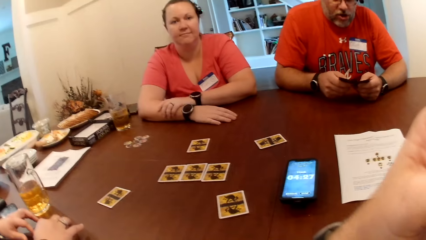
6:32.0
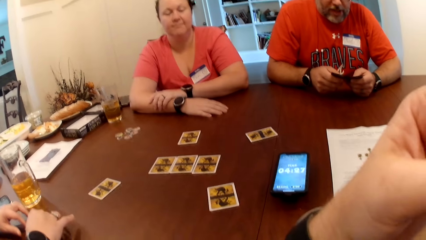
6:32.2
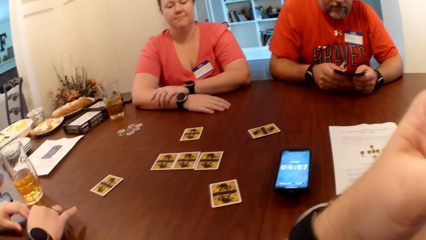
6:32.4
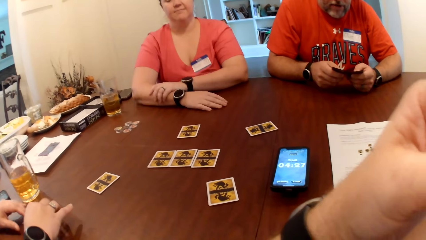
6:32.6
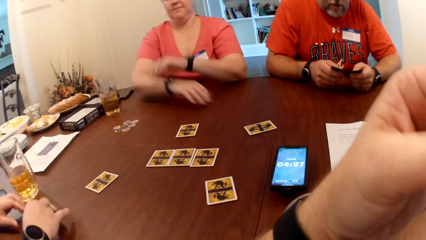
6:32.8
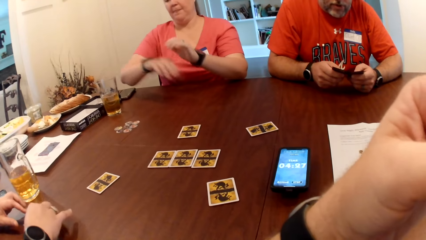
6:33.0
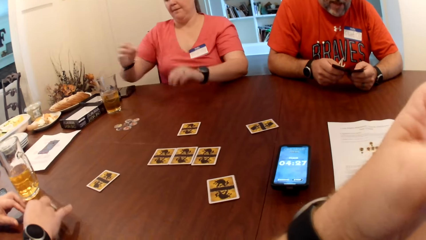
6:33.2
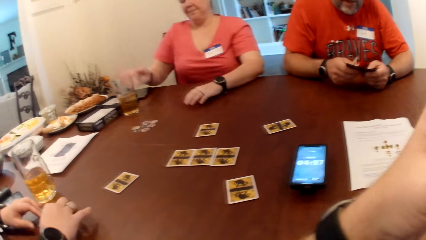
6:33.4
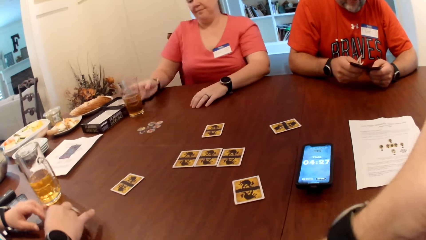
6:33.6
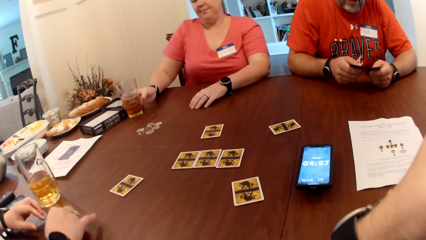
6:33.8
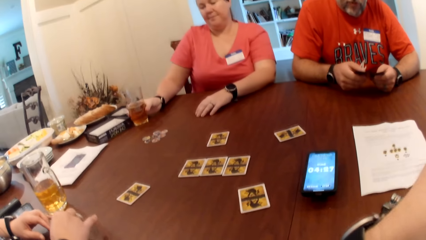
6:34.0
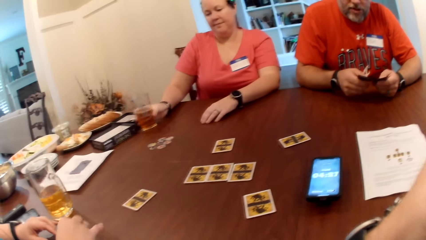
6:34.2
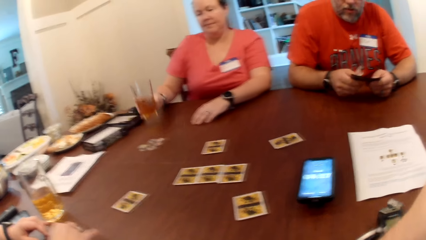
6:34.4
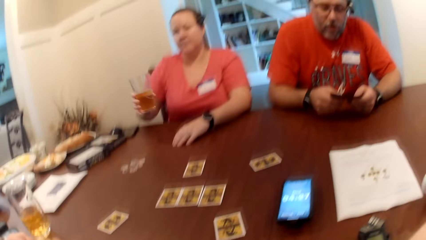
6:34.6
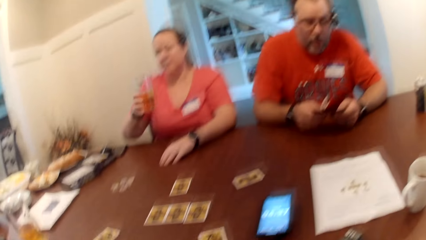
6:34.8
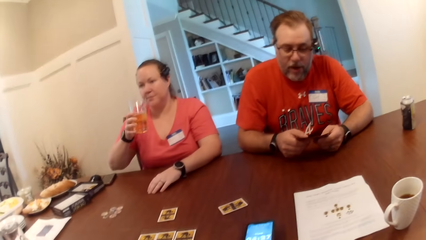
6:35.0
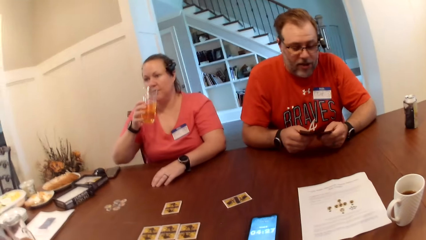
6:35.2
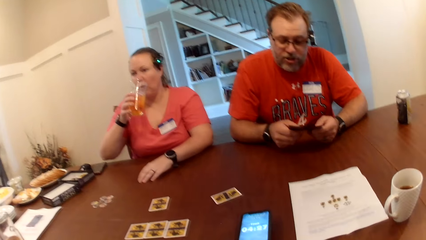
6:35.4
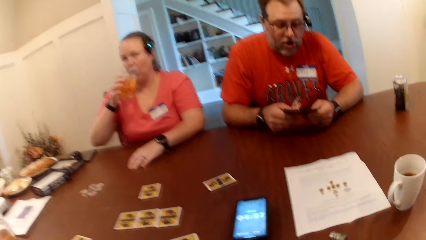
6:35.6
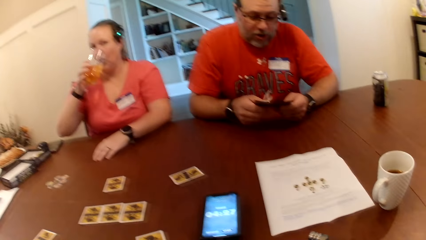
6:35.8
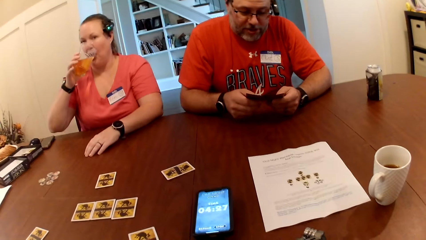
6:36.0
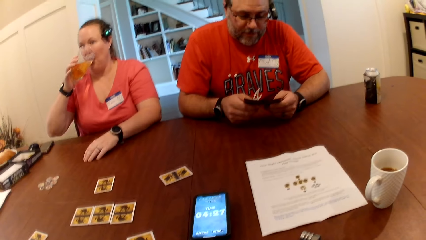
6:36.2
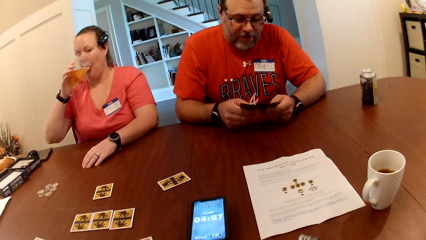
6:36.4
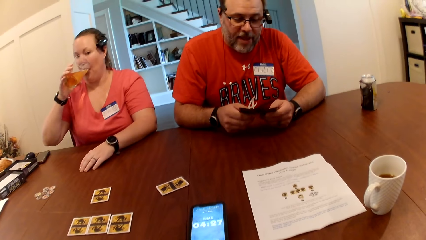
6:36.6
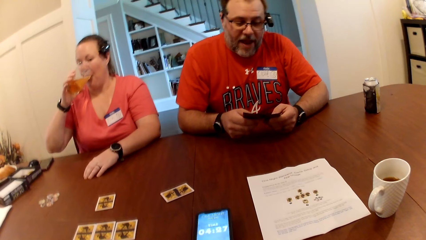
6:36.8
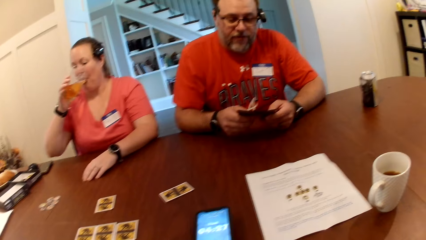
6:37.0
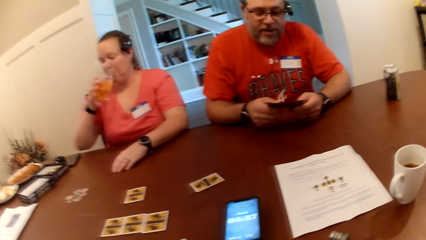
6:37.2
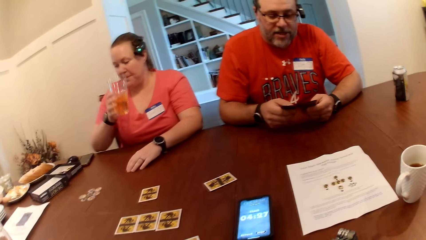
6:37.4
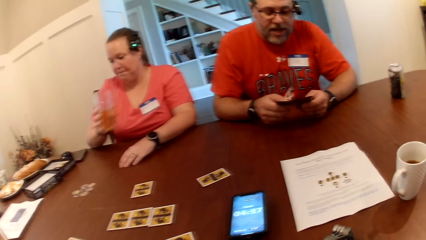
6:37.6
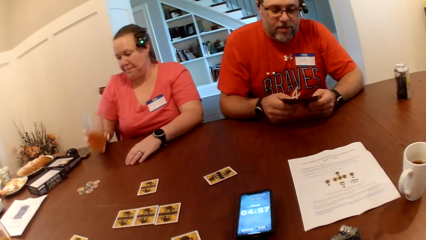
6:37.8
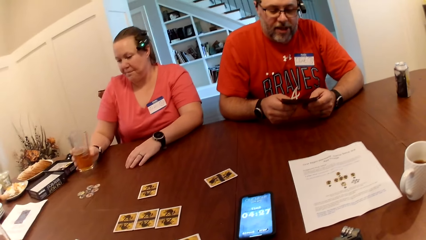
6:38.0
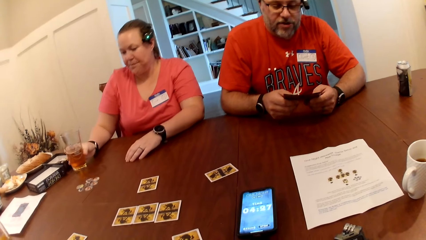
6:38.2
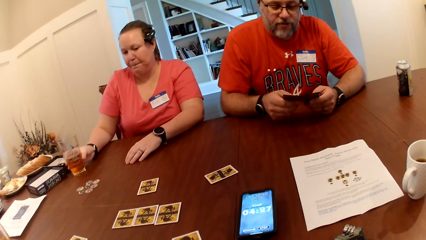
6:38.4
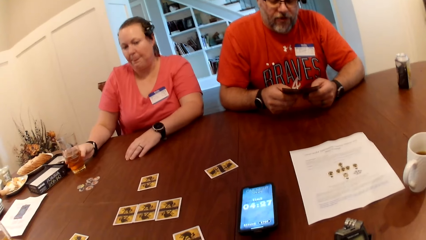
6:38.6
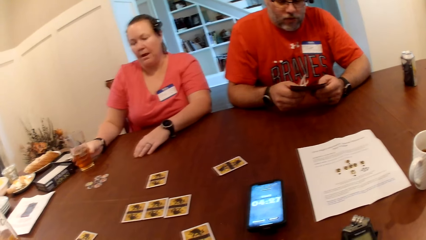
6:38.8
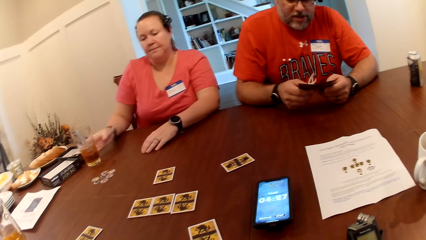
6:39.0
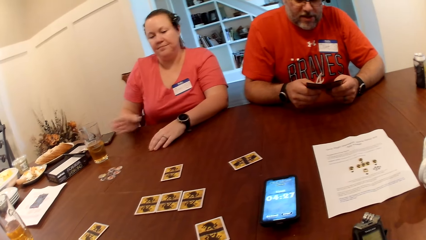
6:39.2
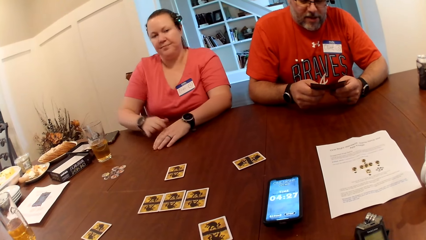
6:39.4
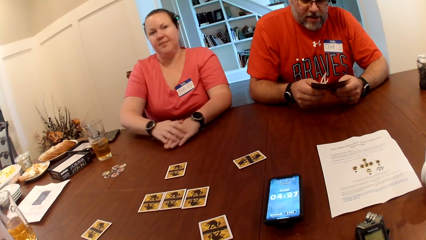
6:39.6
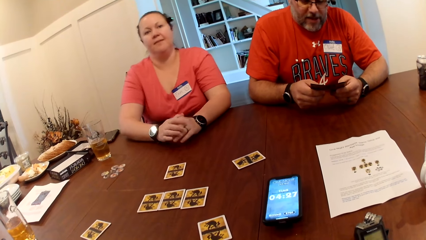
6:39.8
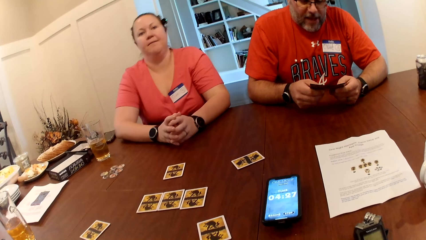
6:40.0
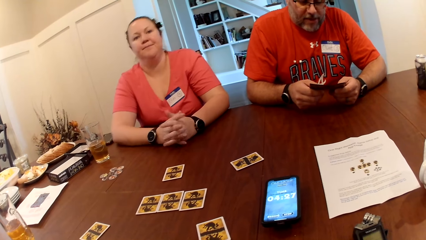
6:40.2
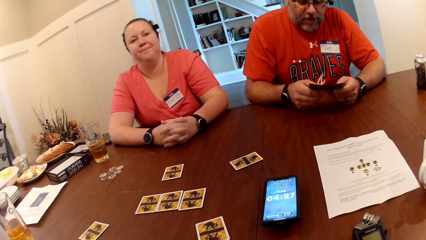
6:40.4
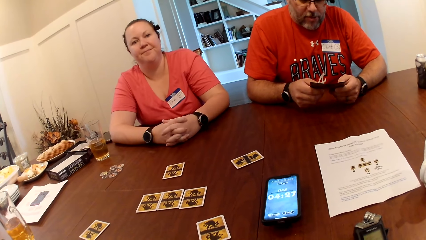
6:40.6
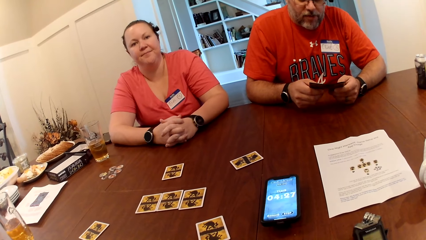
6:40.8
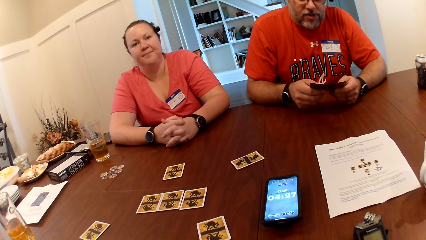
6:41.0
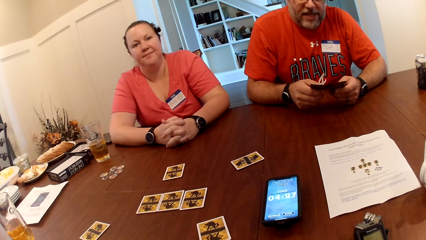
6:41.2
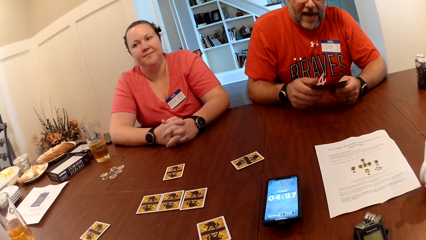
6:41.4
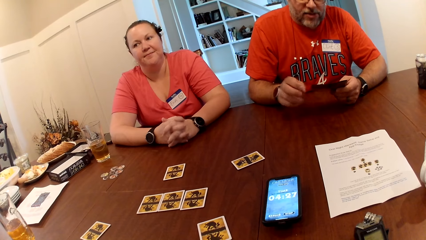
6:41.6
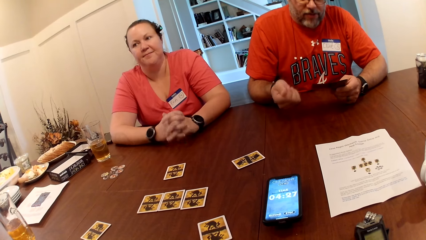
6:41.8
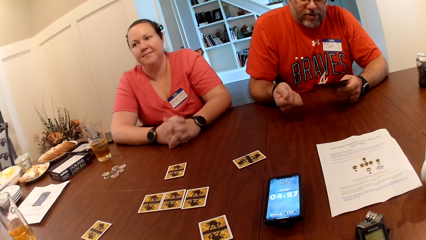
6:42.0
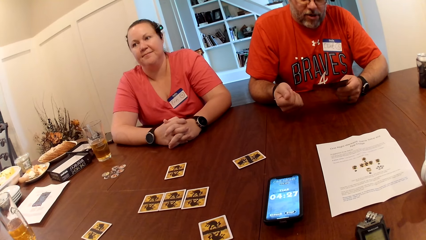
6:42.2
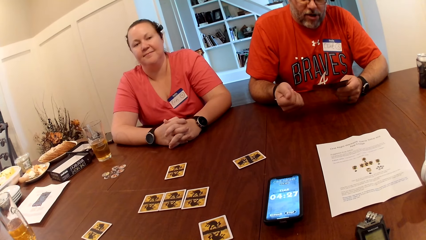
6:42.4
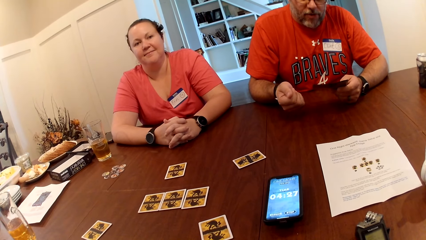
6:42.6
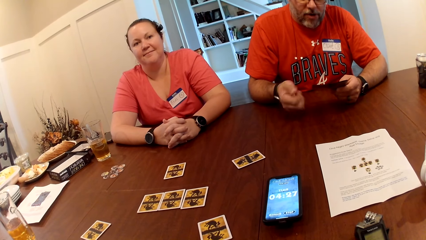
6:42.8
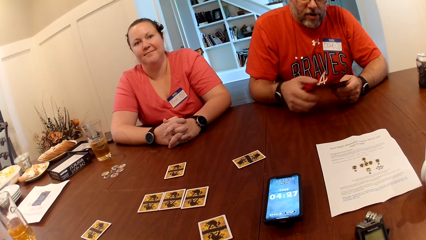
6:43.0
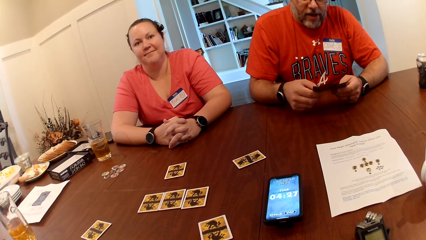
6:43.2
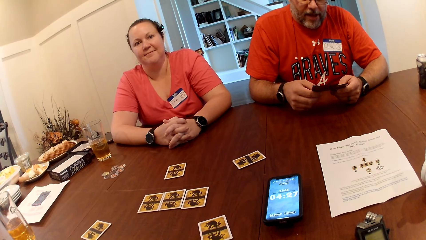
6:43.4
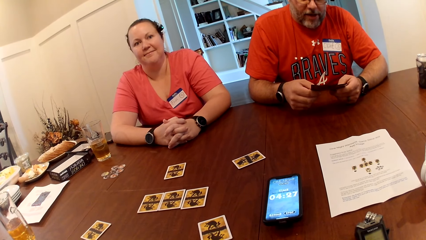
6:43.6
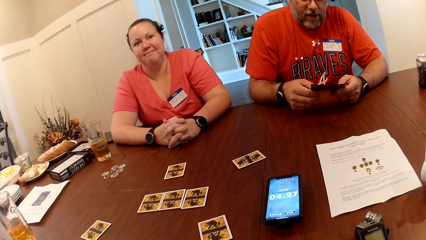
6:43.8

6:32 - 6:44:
A woman picks up the glass cup on the table with her right hand. She drinks from the cup in her right hand. She drops the glass cup on the table with her right hand.

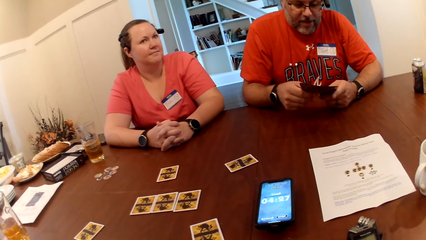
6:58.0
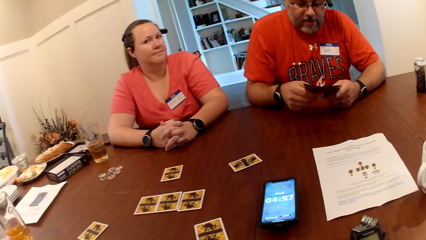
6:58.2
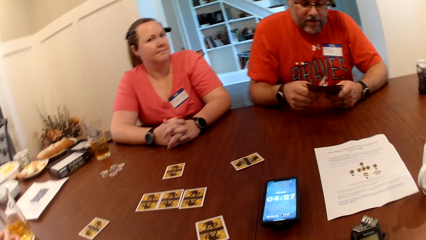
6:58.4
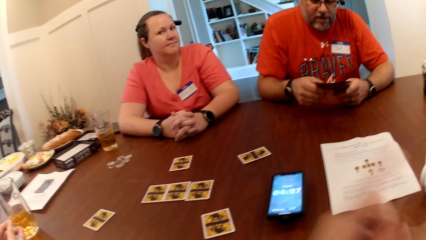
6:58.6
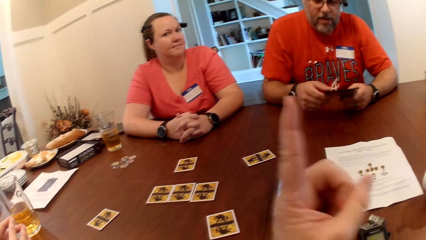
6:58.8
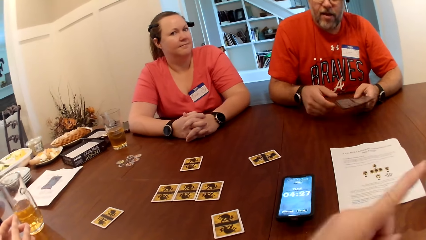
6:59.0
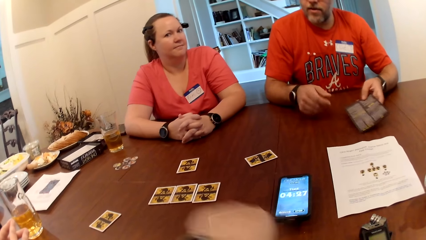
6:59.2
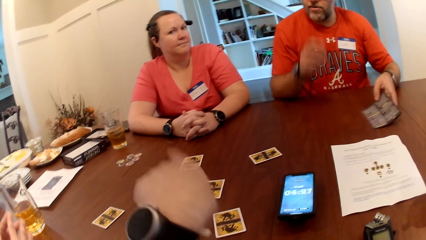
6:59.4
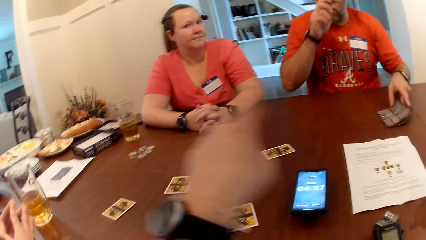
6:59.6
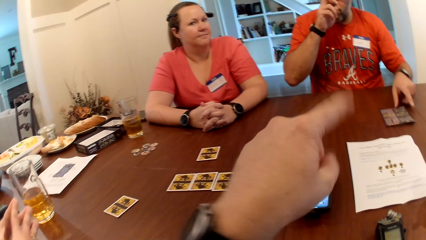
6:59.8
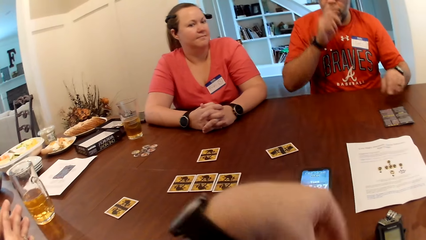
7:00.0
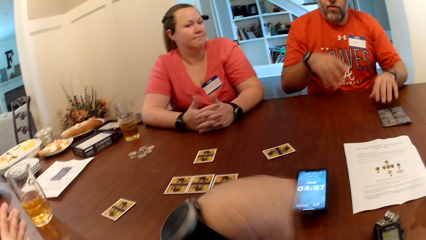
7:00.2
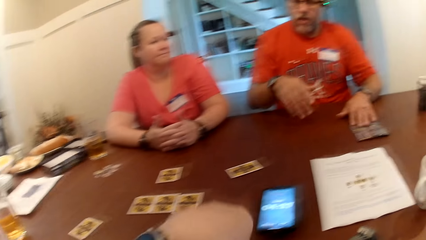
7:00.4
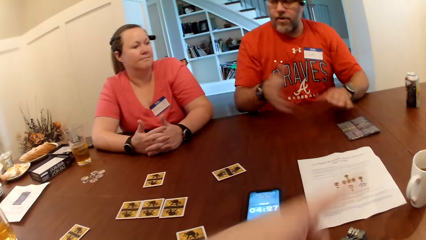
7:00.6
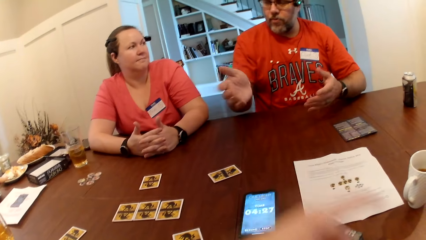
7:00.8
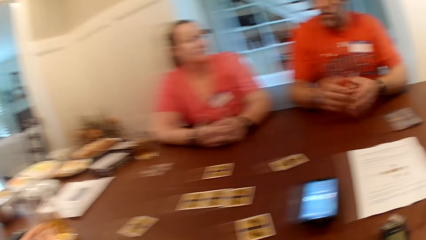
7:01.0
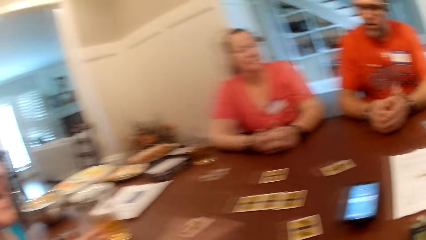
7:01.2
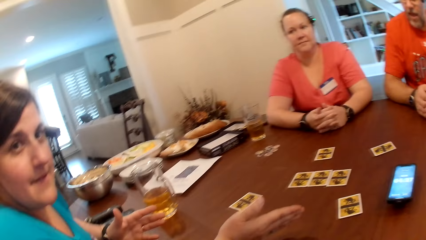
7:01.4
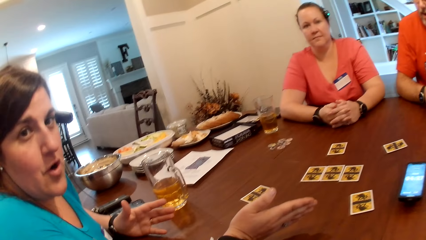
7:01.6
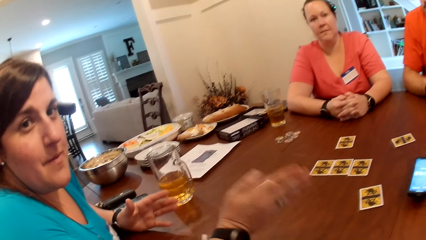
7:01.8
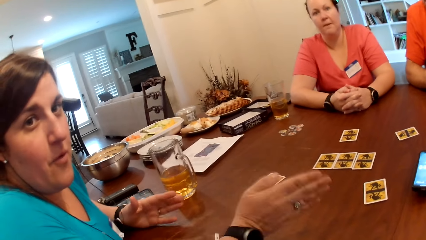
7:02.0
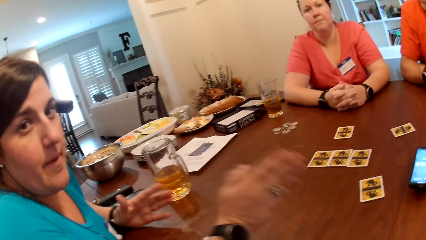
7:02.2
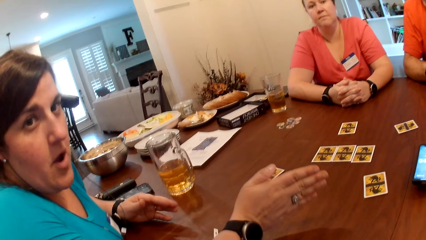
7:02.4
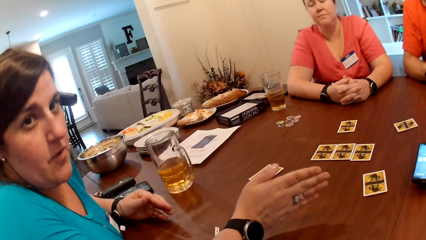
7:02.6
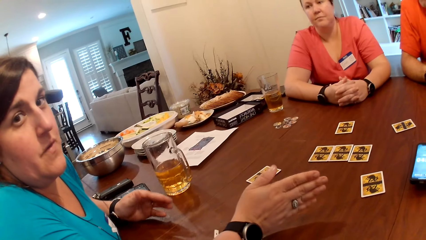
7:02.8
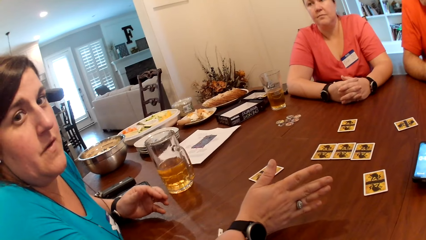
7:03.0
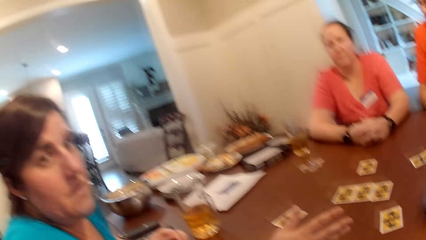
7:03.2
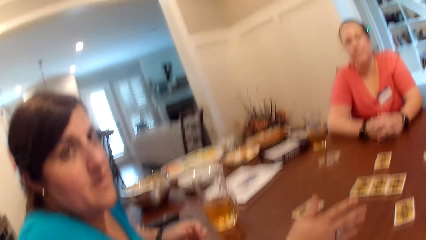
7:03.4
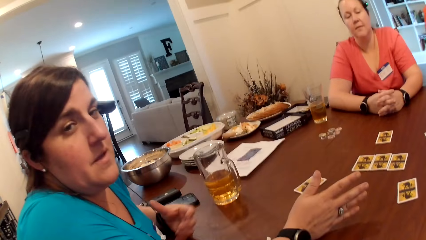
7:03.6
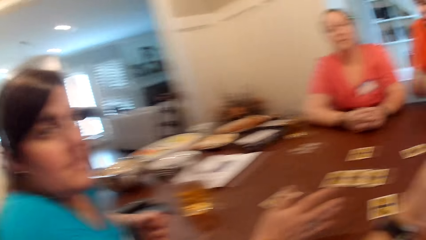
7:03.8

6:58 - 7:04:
A man drops the paper in his hands on the table. A woman converses with the camera wearer.
